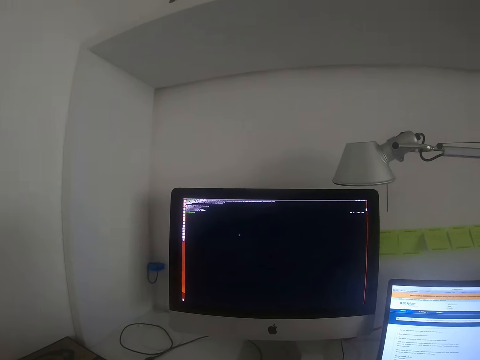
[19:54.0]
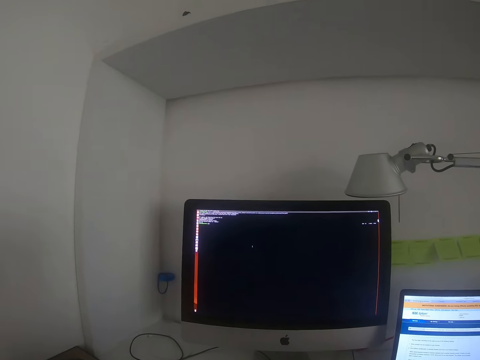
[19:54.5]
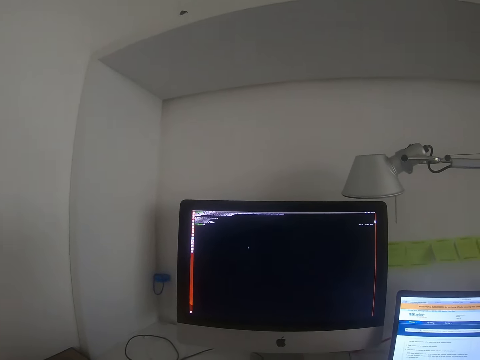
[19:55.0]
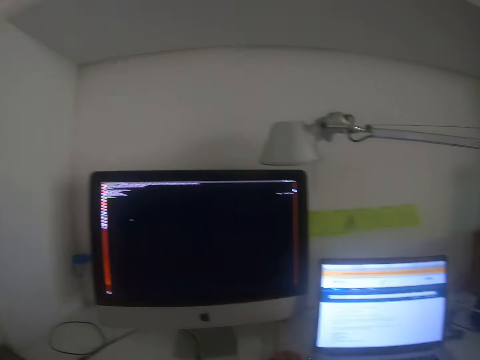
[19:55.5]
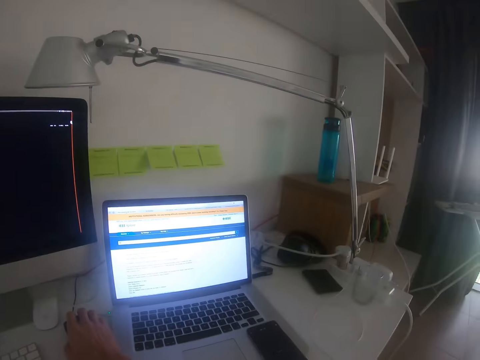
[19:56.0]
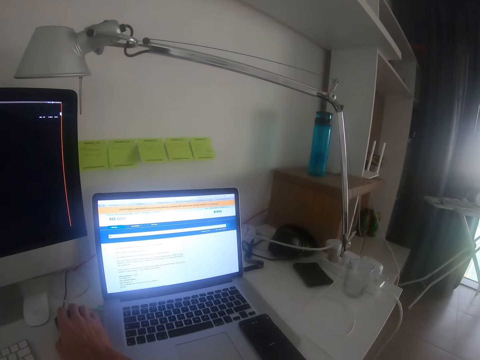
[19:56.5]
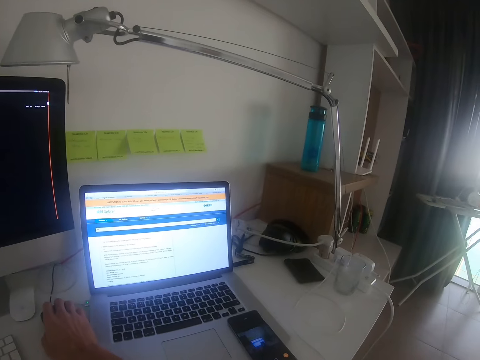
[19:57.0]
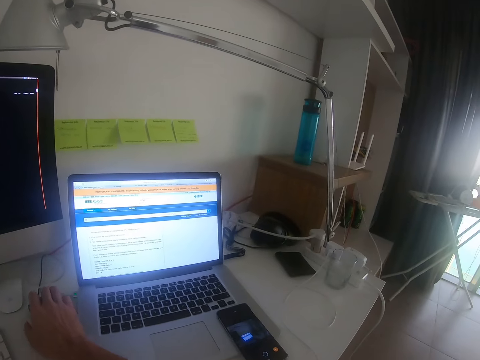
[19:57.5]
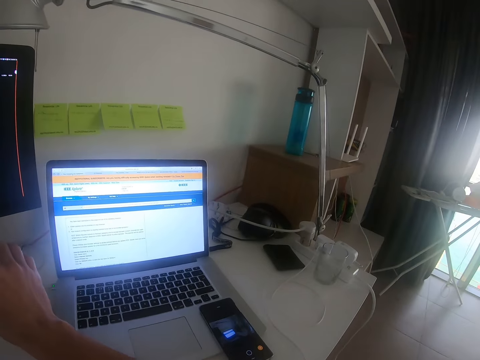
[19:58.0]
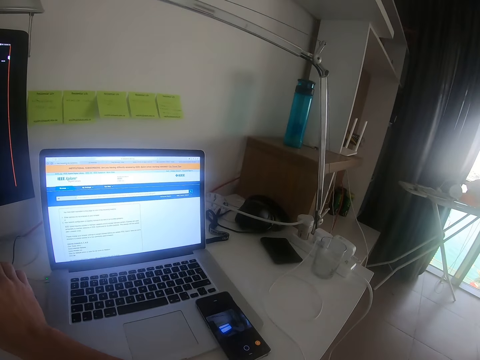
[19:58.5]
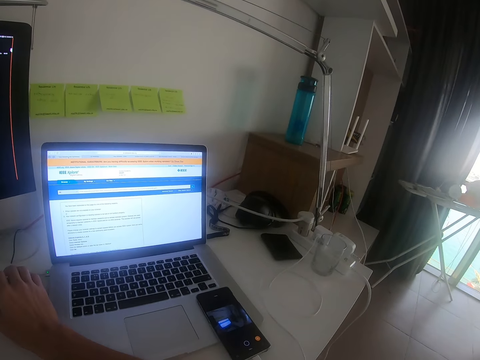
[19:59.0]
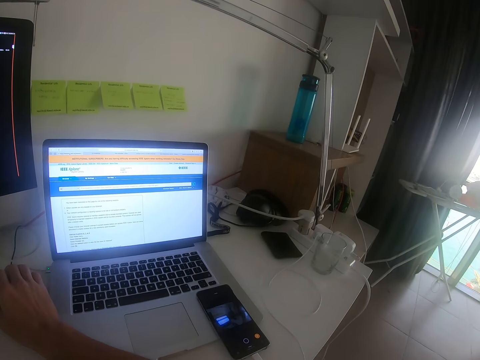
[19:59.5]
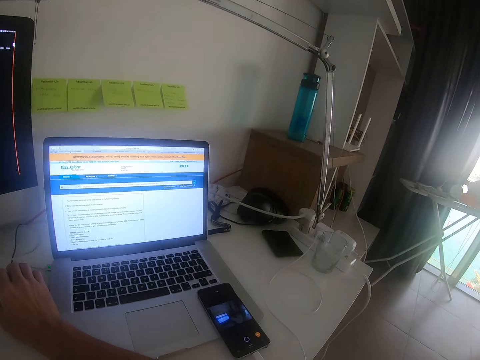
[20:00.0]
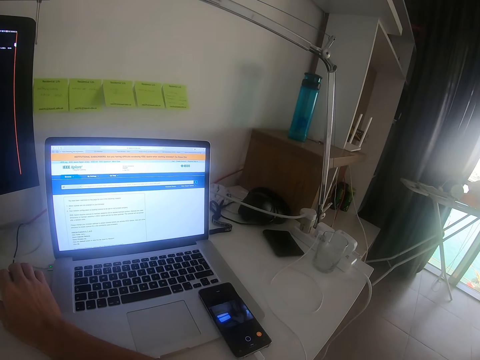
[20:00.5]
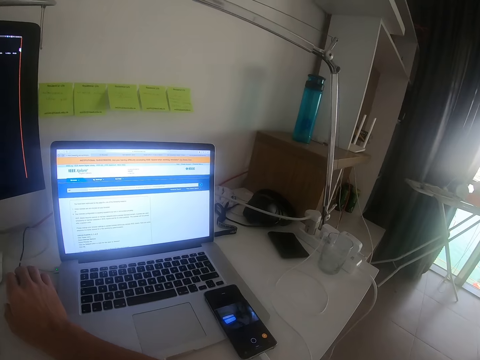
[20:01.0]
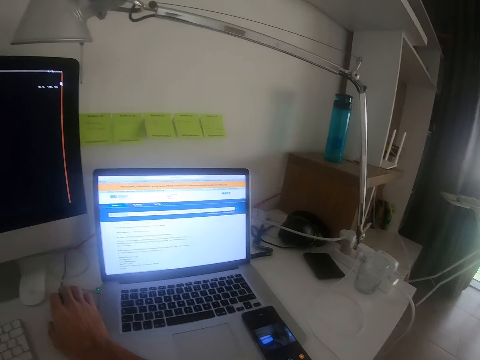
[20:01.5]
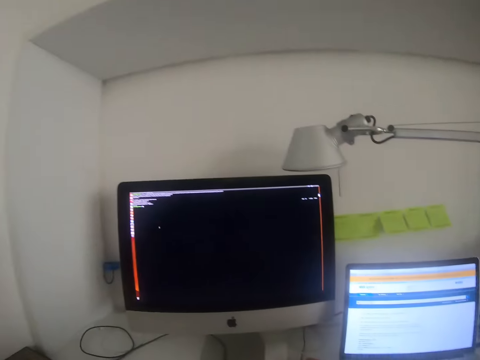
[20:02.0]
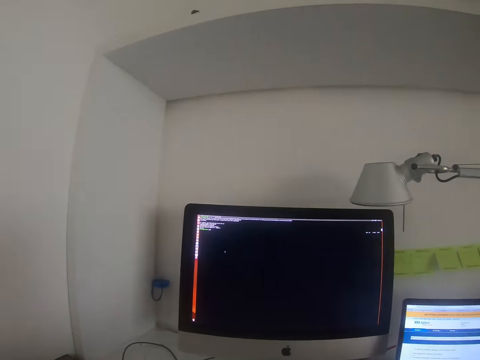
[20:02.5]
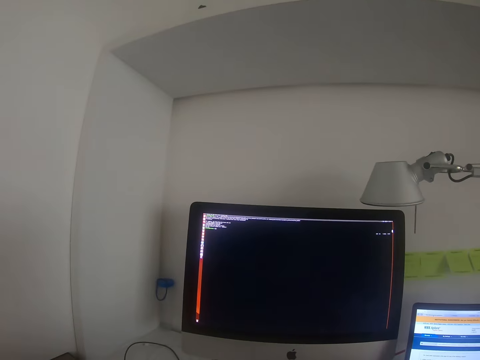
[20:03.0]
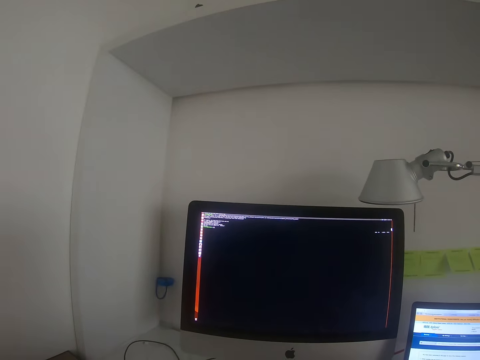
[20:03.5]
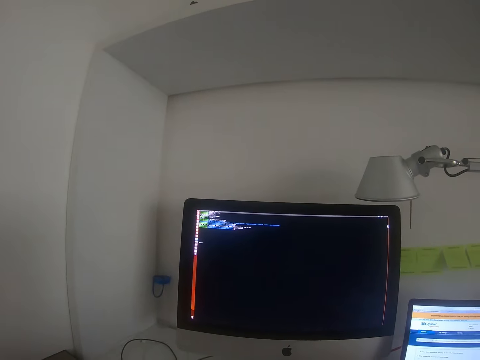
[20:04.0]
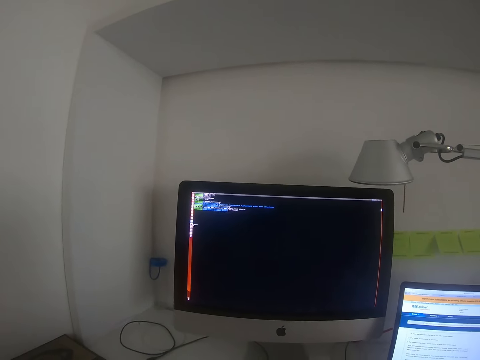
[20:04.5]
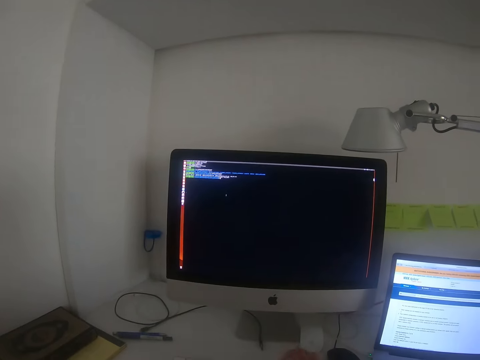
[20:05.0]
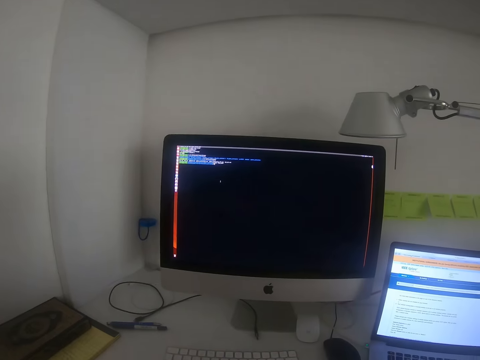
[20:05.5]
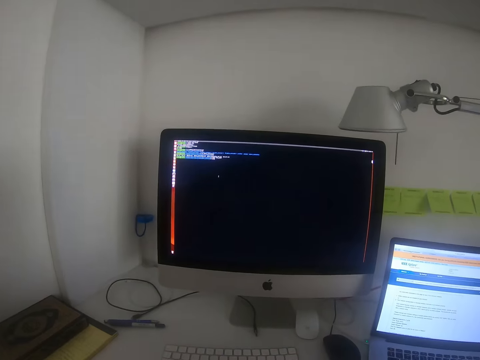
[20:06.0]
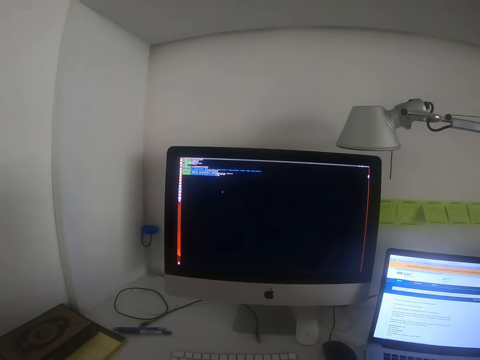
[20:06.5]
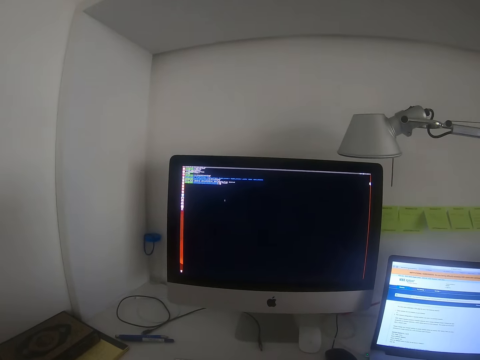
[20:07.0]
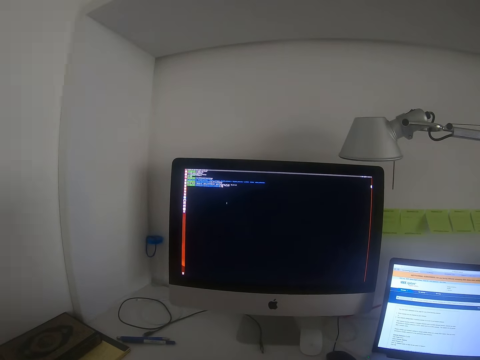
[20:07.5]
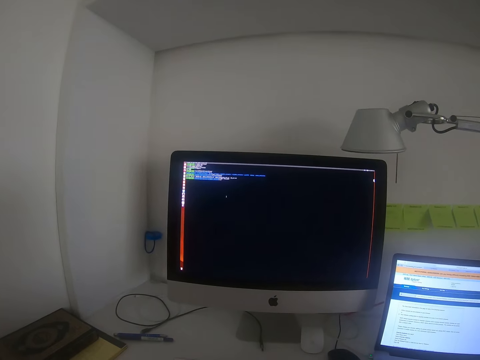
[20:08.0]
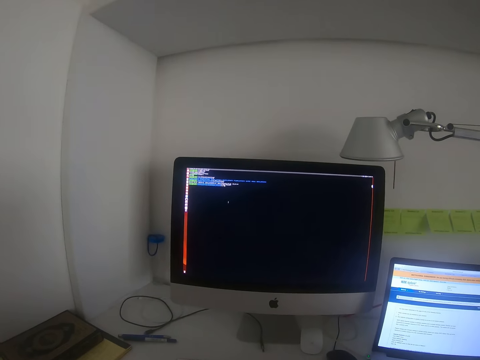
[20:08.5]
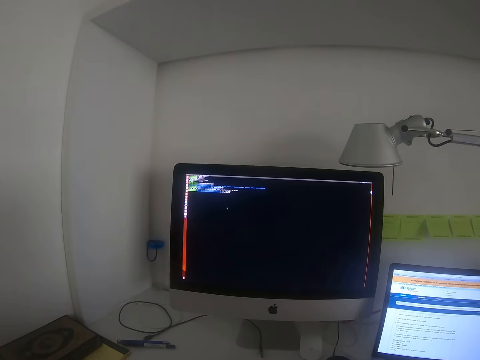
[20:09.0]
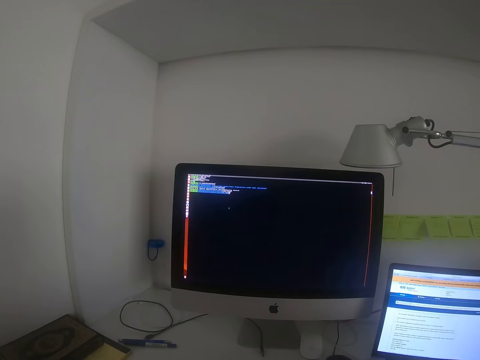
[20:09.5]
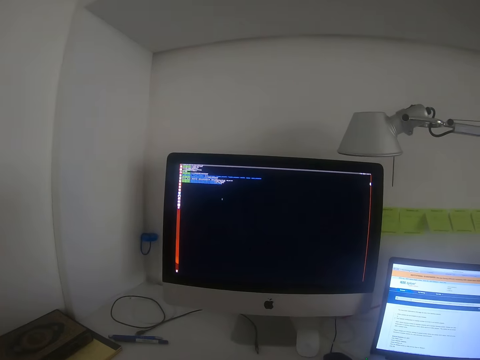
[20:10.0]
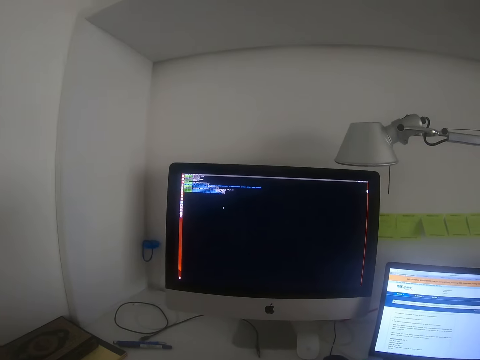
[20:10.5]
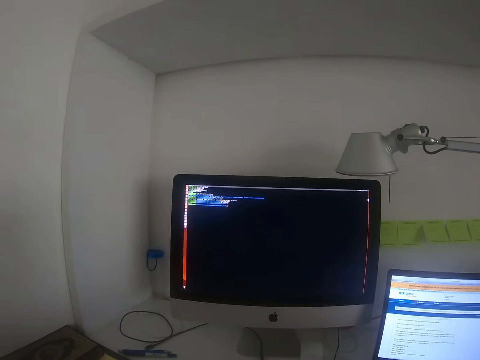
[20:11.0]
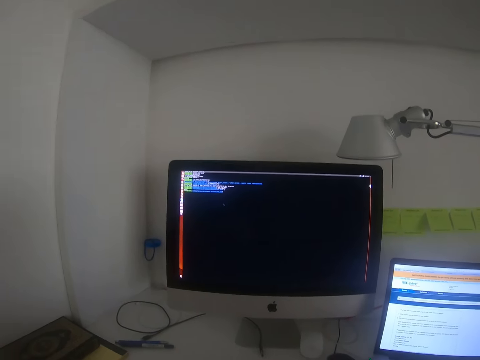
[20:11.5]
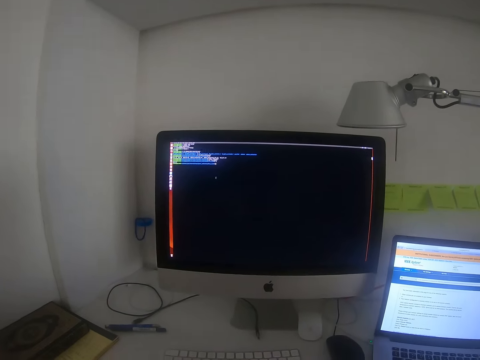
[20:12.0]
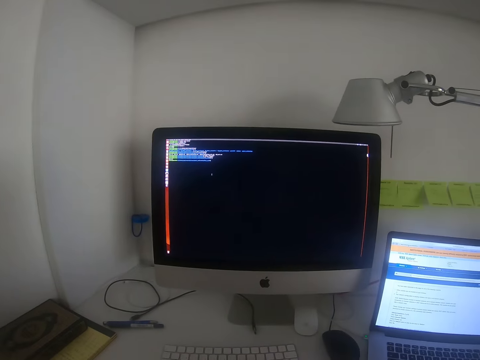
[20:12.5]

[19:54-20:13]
The camera wearer looks at the laptop. They hold the mouse and lift up the hand. They stare at the computer monitor. They type on the keyboard. They look at the computer.

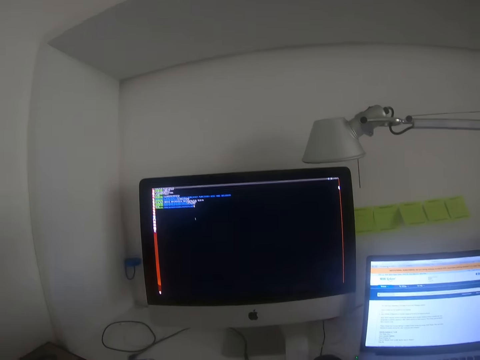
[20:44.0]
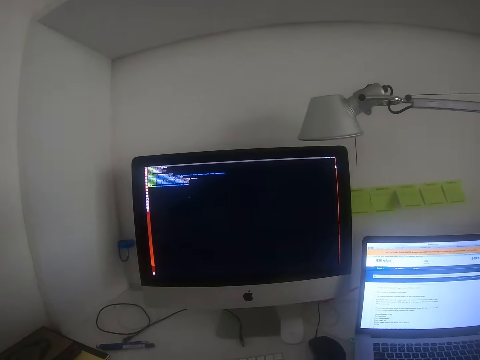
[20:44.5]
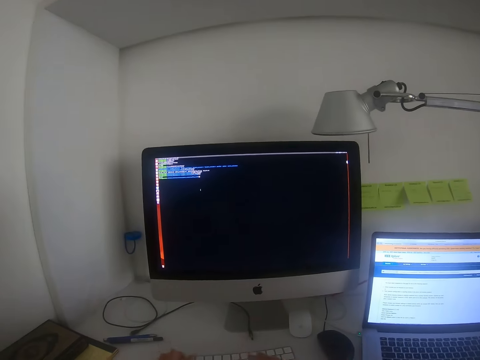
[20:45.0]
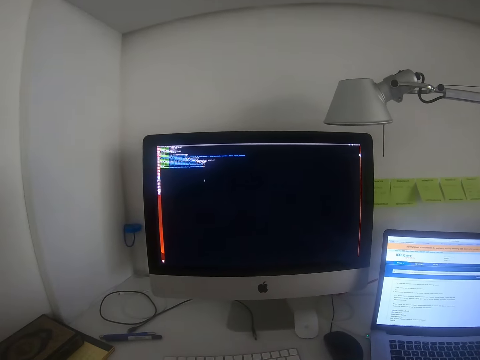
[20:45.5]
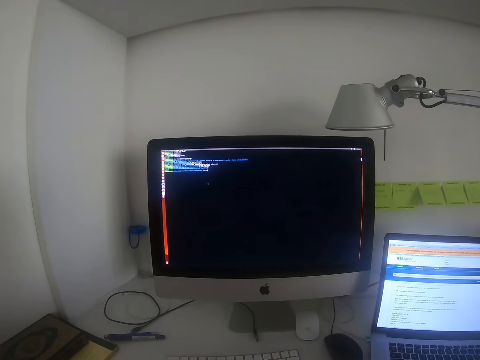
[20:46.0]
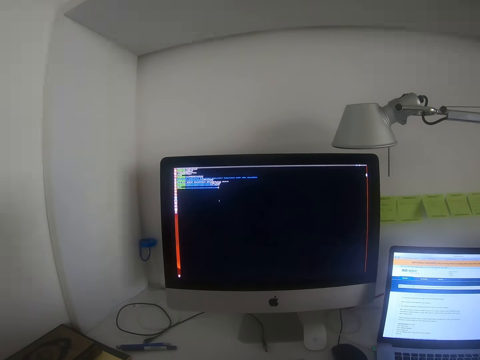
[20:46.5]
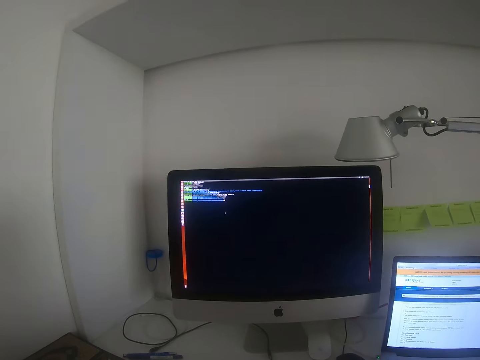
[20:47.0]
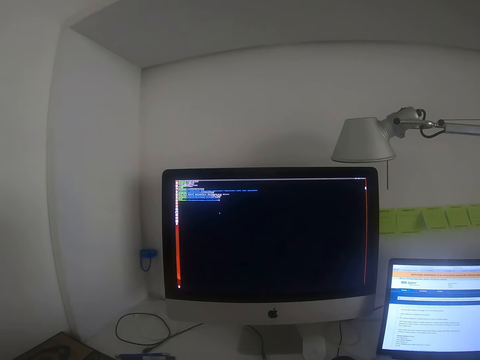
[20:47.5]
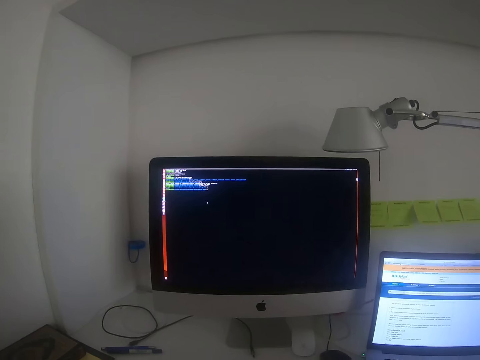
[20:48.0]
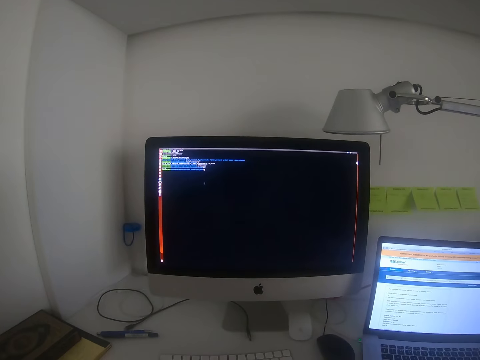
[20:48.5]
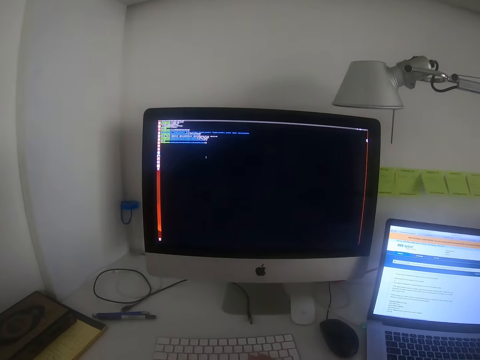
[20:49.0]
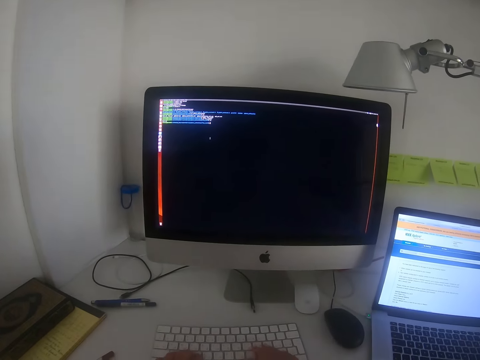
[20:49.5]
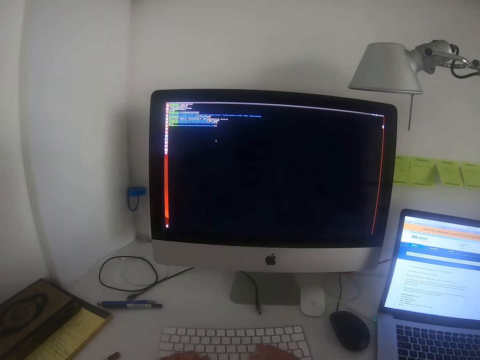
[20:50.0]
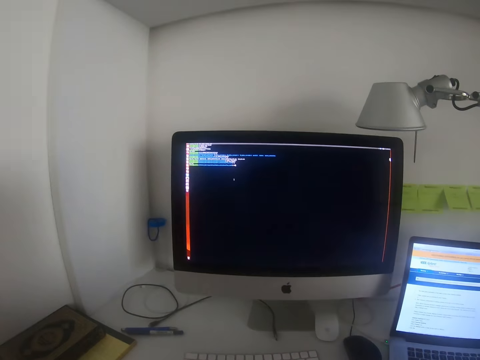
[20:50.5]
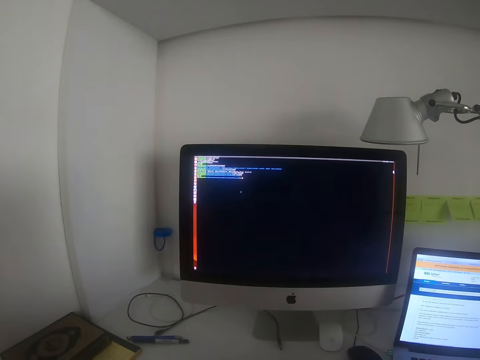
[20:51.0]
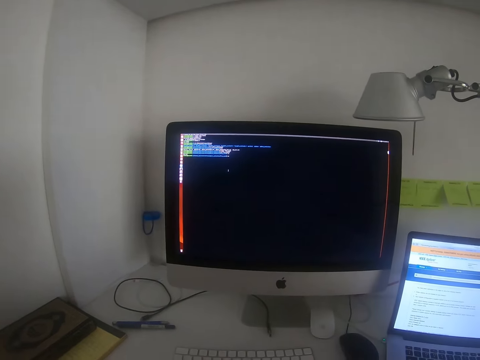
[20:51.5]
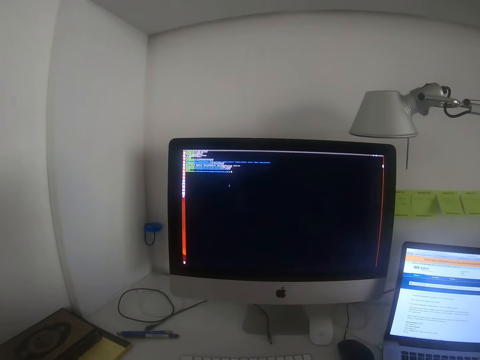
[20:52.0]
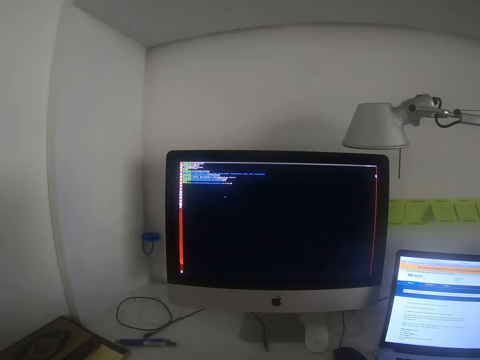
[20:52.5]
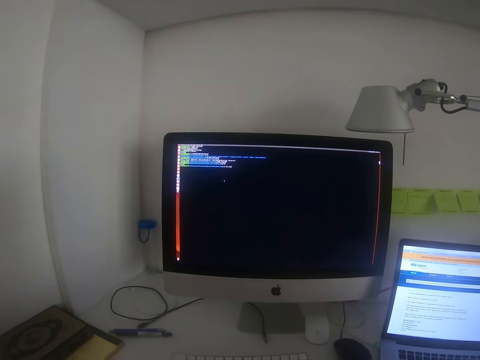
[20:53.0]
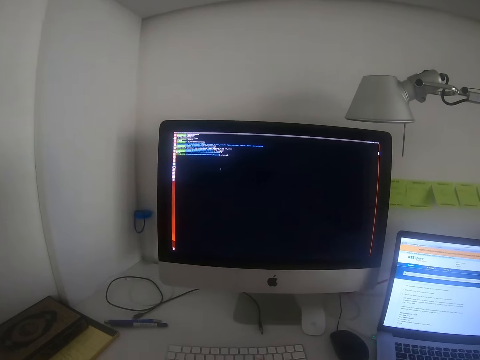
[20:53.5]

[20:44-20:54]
The camera wearer types on the computer keyboard. They stare at the computer monitor.
